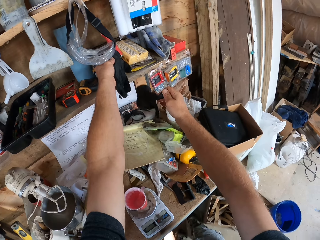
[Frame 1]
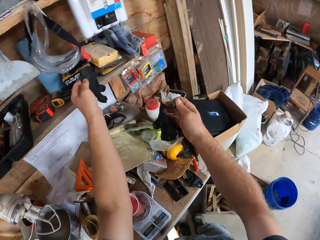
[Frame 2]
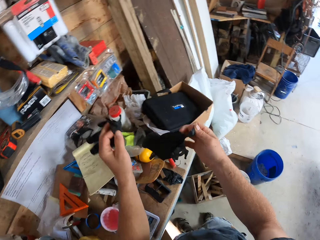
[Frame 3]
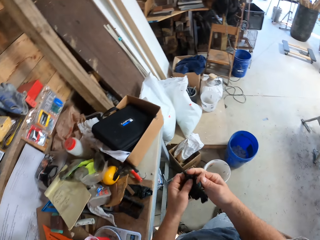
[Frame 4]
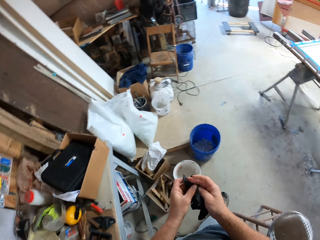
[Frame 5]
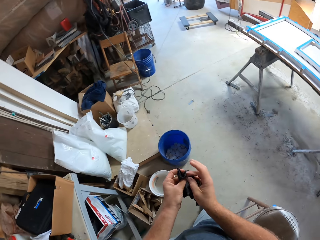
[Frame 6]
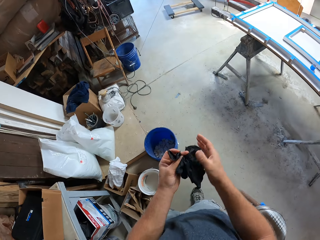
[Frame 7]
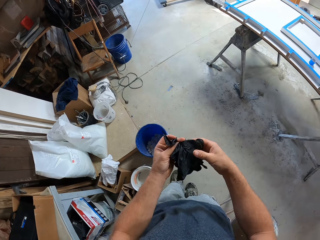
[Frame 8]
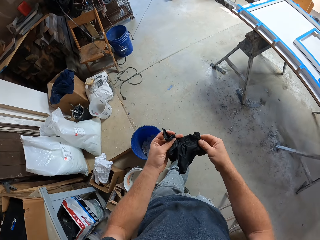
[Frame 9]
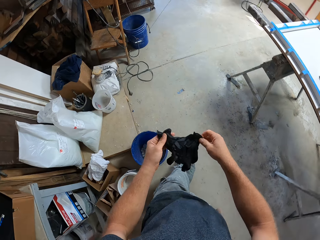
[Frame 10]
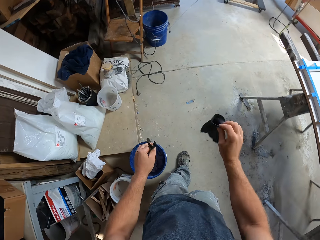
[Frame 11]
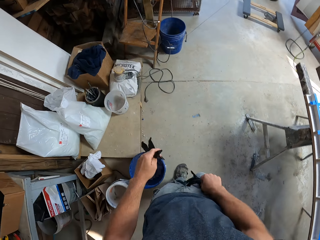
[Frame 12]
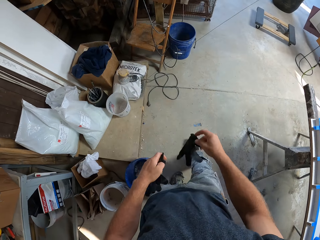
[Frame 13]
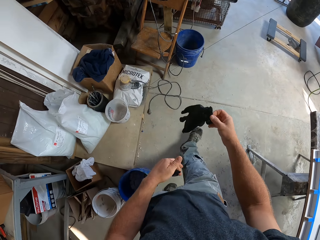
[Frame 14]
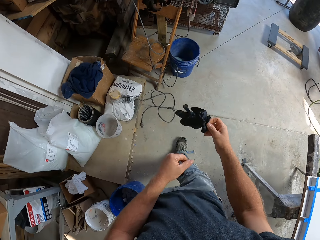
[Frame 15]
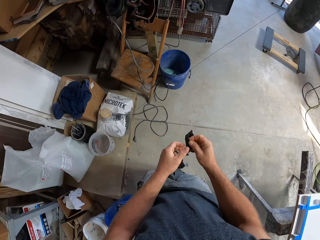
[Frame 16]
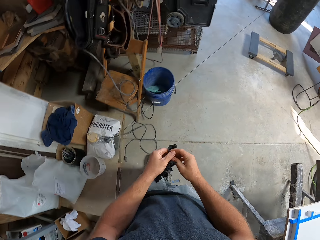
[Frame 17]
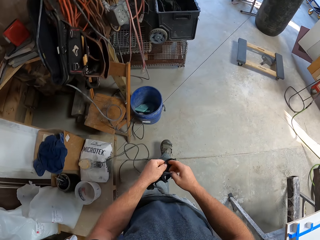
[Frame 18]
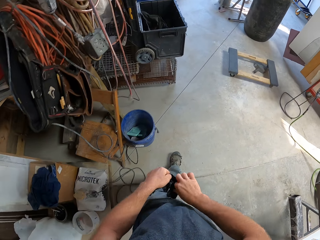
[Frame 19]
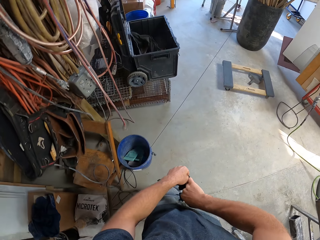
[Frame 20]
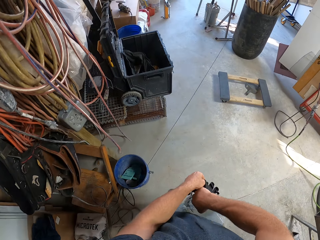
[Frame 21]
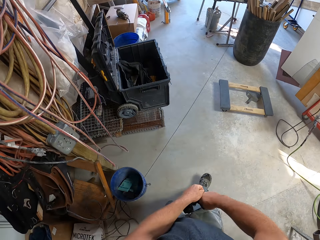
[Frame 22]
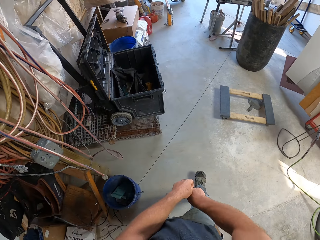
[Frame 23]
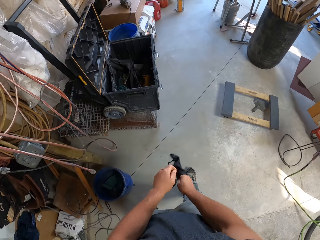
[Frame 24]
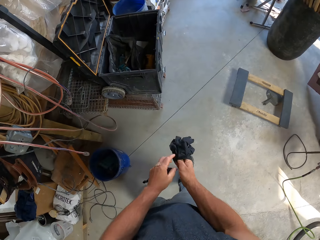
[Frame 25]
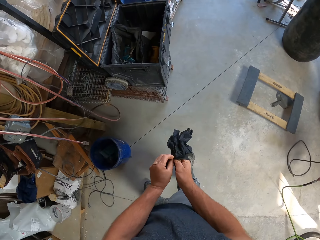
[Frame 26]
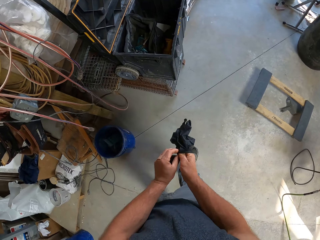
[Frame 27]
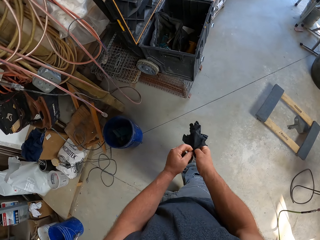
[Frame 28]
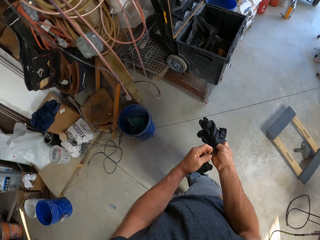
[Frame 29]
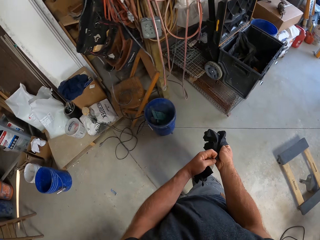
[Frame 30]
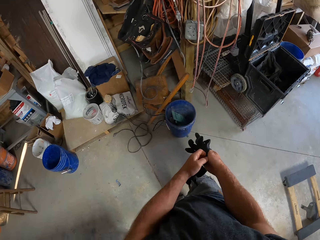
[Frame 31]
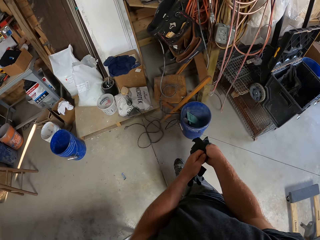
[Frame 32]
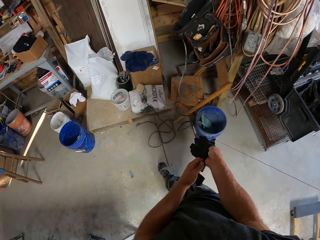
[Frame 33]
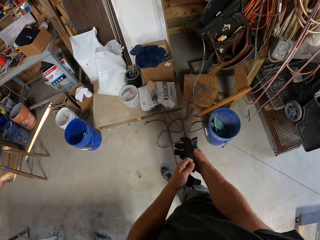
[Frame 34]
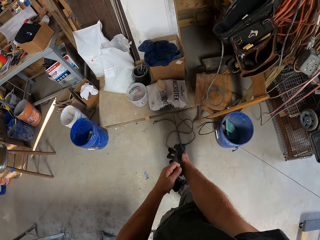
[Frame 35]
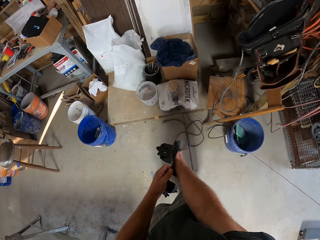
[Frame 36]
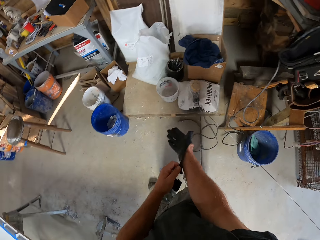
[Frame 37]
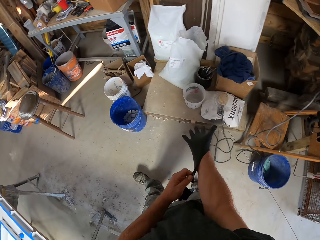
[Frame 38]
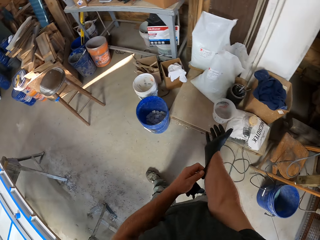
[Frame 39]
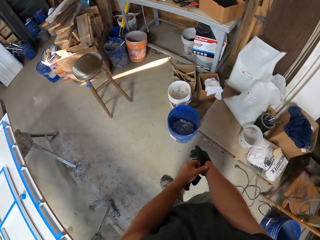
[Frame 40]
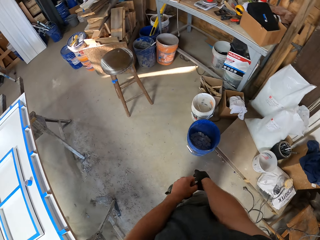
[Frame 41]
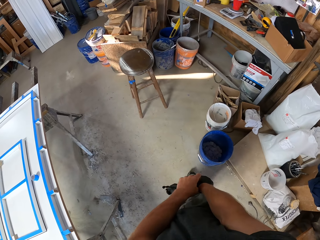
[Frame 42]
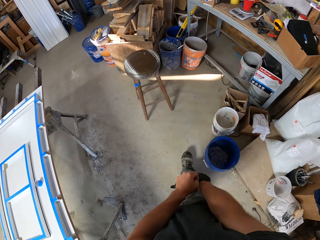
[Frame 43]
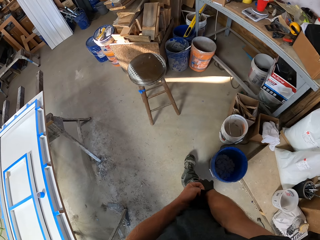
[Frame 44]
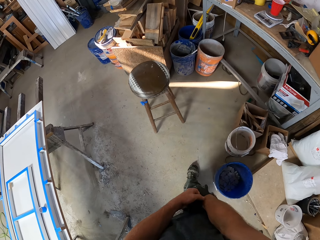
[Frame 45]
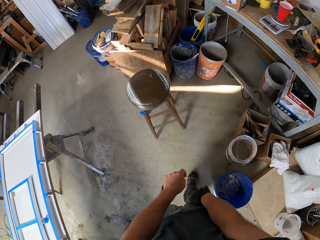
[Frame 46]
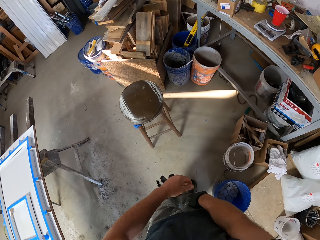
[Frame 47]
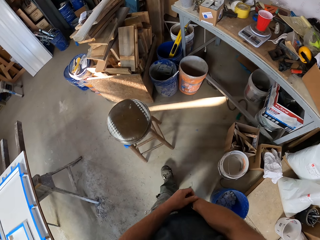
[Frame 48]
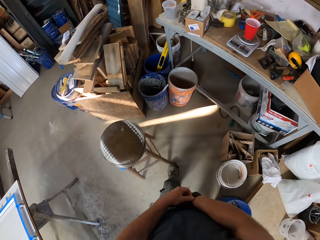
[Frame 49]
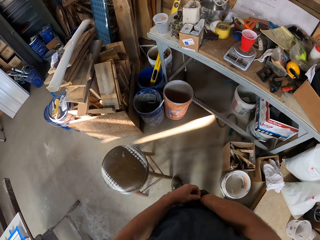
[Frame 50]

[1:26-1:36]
The camera wearer steps forward. They touch the glove. They hit the glove on the trouser. They put the glove in the hand. They turn around. They step forward.

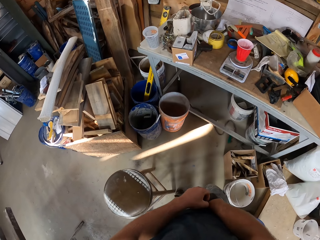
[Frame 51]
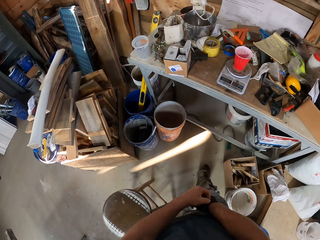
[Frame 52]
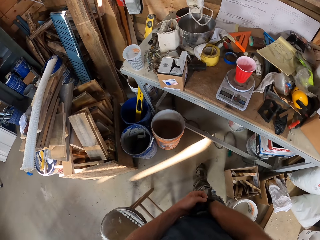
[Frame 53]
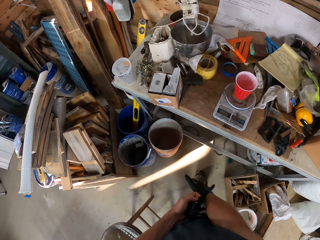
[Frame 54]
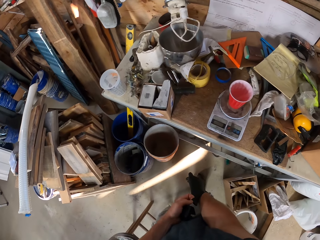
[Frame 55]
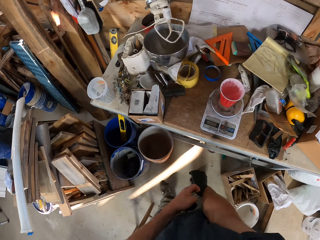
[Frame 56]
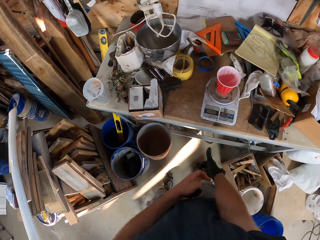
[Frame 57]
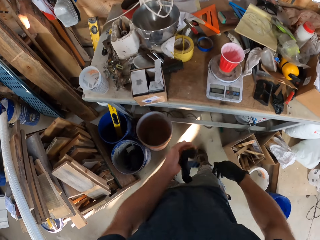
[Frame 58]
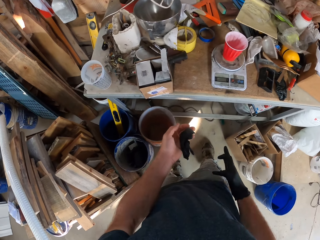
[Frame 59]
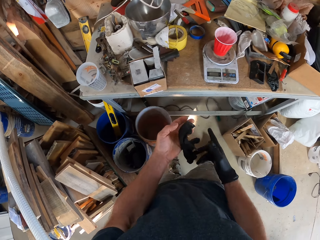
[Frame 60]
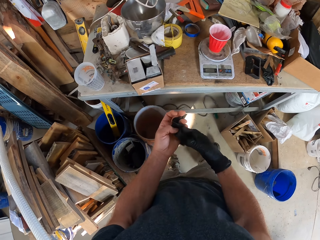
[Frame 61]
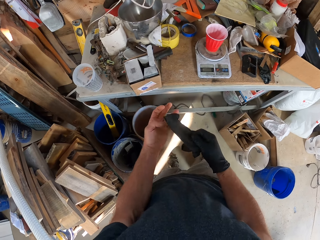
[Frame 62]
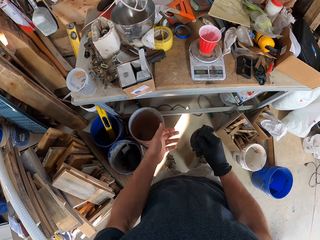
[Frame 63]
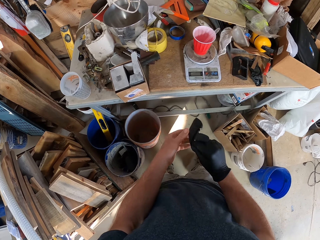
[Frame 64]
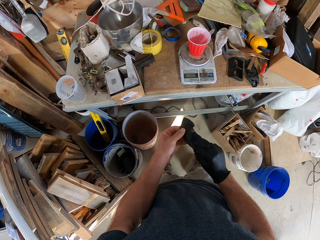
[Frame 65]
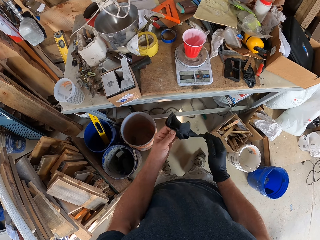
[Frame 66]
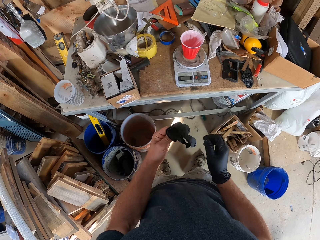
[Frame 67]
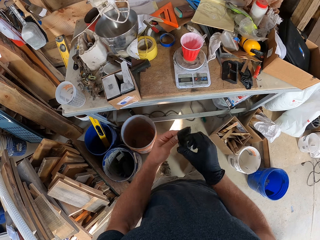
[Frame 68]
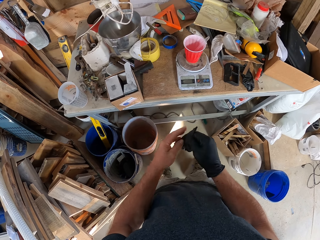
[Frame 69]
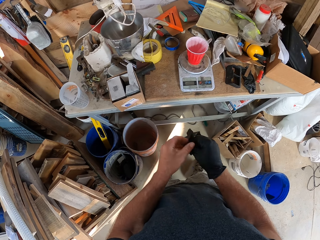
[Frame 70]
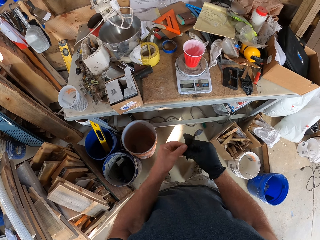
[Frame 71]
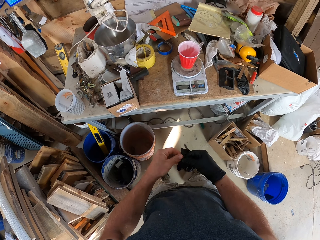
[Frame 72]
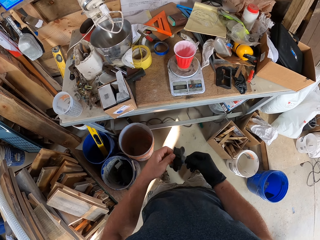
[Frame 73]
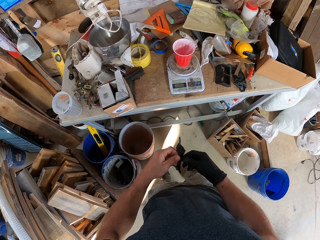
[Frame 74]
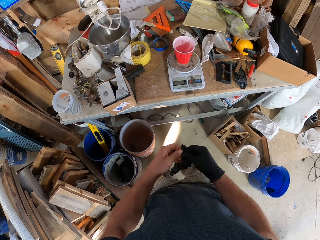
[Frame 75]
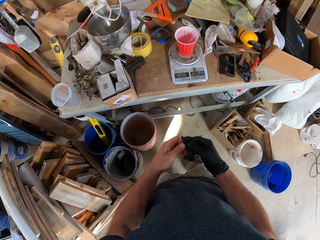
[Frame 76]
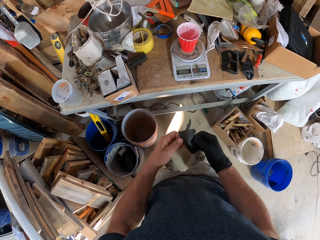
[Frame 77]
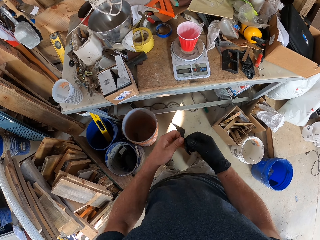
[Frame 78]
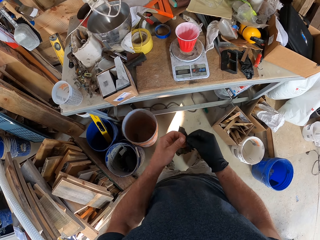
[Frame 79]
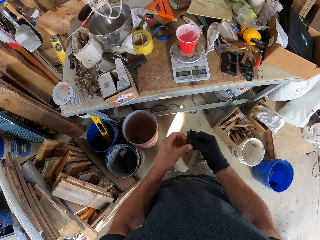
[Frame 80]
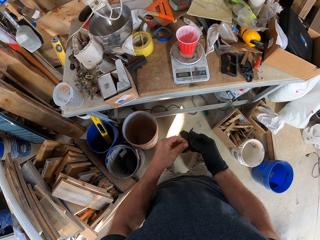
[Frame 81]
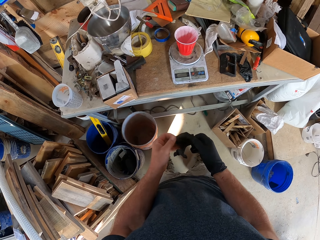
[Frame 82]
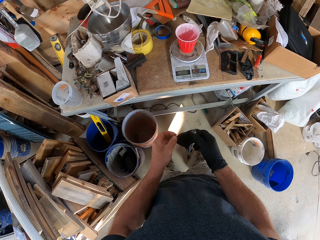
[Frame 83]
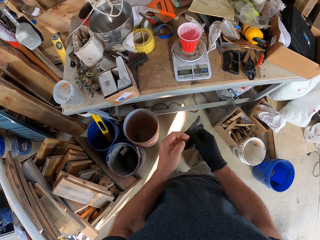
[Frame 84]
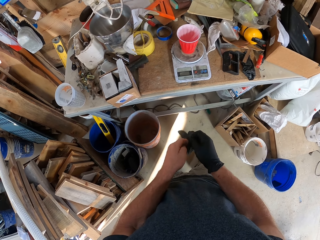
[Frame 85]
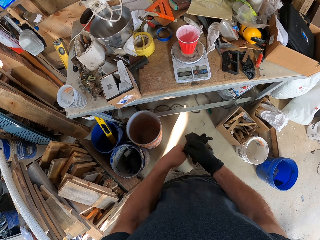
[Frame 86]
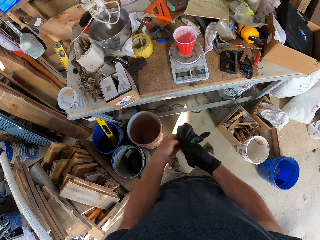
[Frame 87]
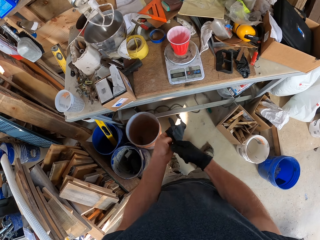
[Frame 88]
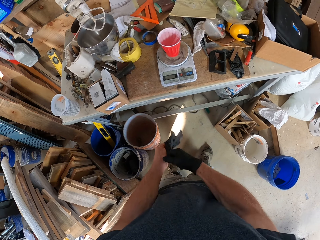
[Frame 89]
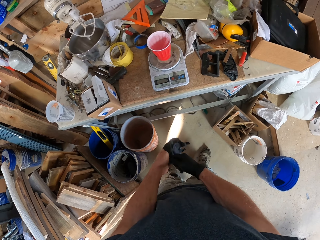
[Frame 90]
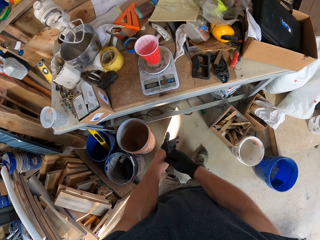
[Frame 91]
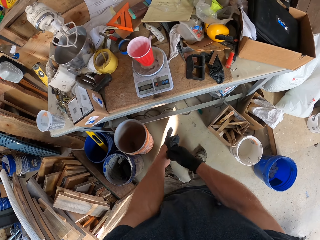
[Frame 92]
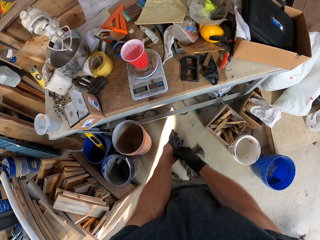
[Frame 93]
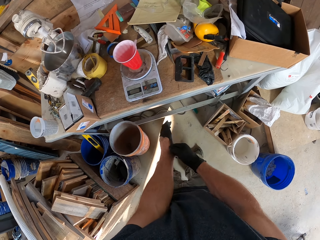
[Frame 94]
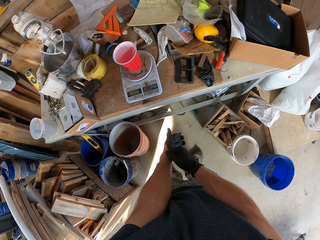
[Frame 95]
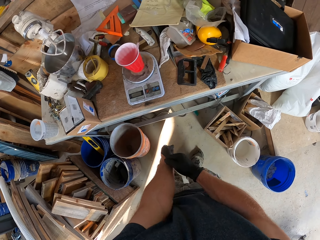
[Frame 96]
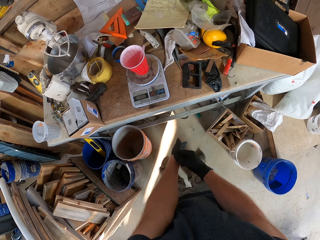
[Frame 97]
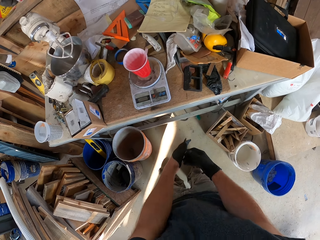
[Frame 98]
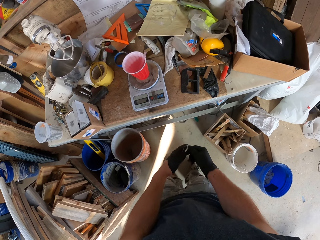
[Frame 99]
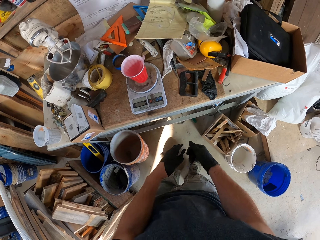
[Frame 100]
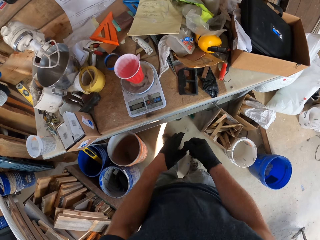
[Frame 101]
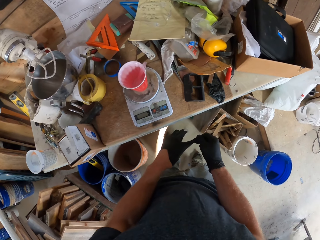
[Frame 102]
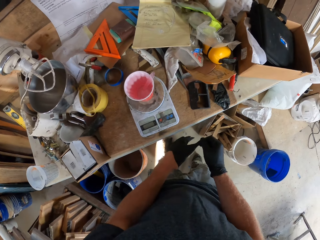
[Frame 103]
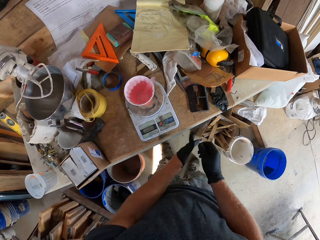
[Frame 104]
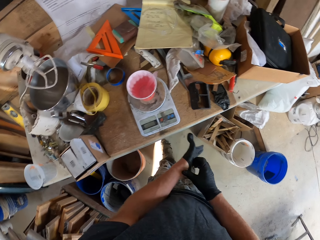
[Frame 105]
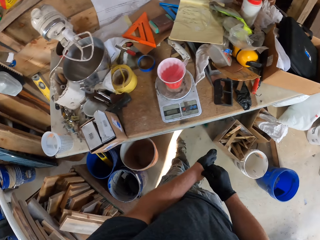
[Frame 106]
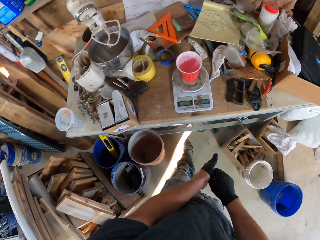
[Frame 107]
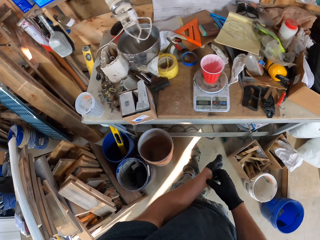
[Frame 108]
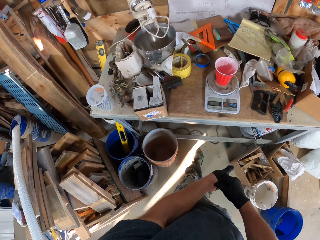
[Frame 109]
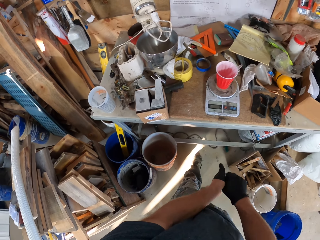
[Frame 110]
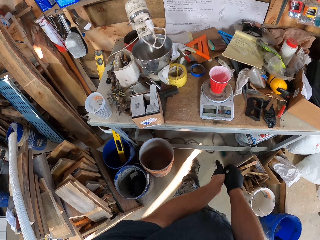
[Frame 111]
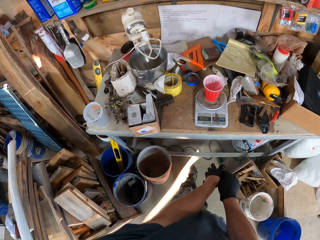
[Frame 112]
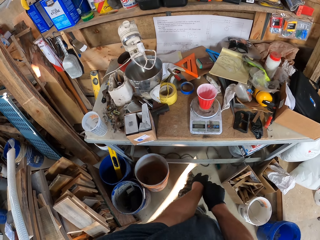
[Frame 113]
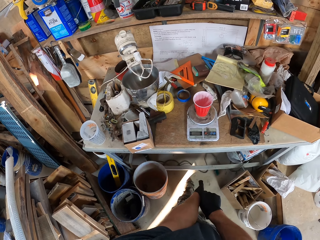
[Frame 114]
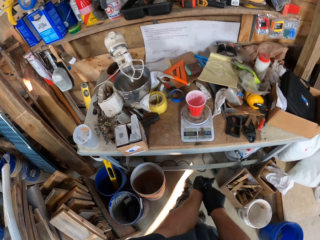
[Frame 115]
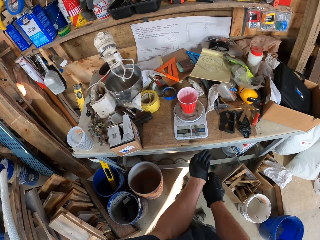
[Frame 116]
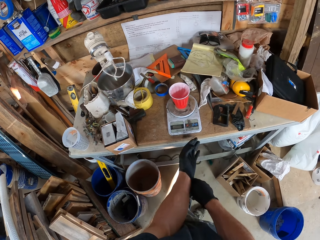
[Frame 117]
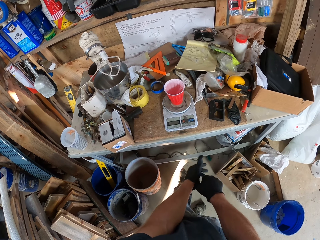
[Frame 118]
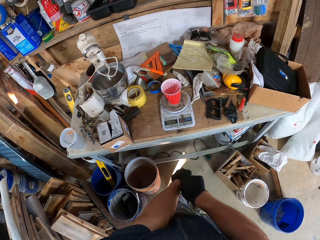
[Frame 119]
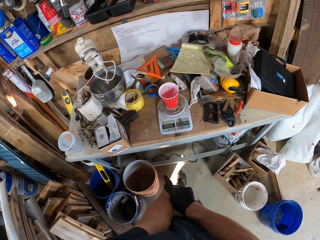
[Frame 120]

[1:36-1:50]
The camera wearer puts the glove in the hand. They wear the glove. They move the leg.
